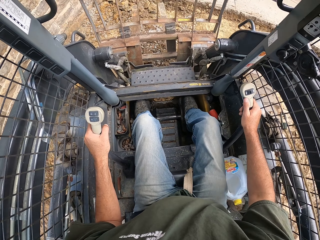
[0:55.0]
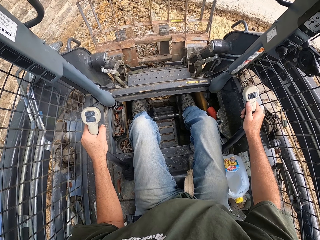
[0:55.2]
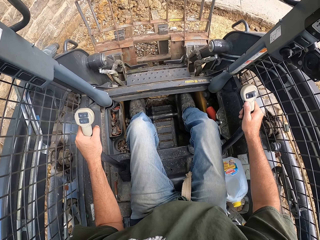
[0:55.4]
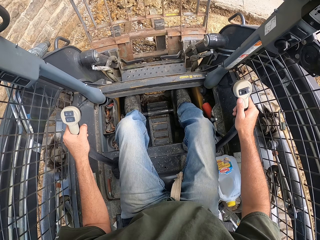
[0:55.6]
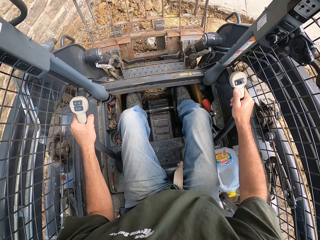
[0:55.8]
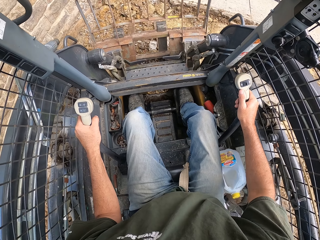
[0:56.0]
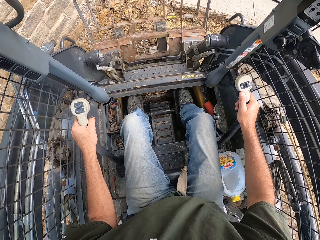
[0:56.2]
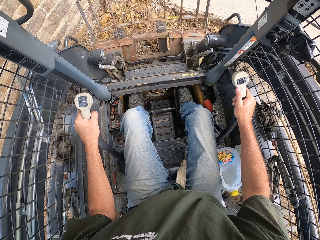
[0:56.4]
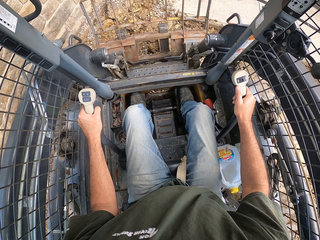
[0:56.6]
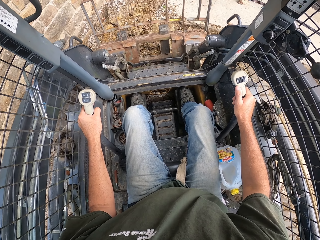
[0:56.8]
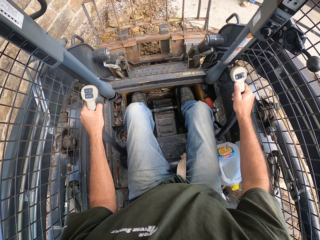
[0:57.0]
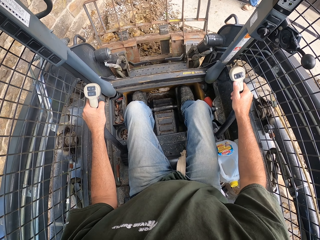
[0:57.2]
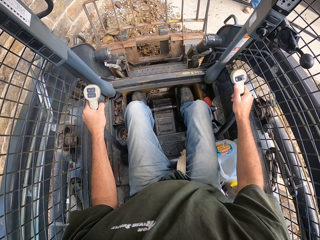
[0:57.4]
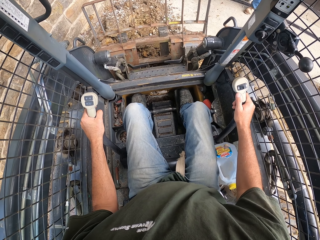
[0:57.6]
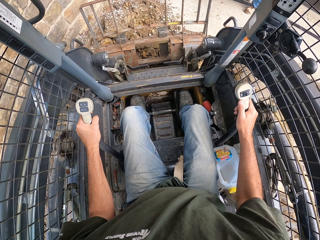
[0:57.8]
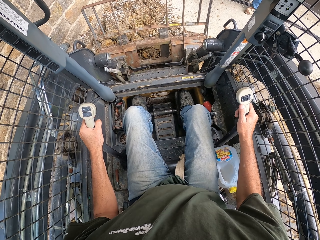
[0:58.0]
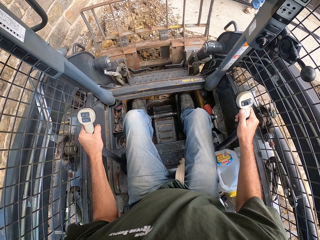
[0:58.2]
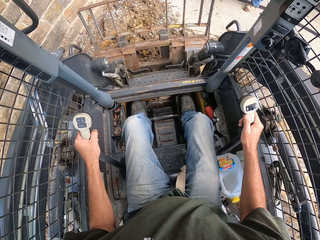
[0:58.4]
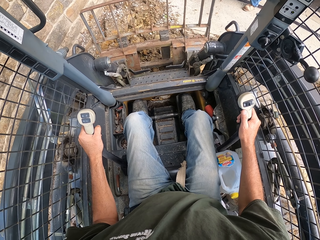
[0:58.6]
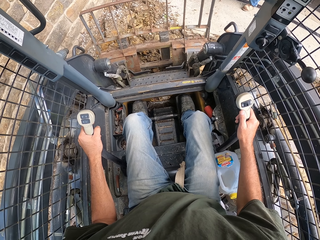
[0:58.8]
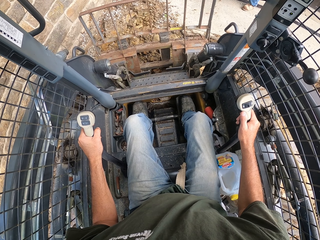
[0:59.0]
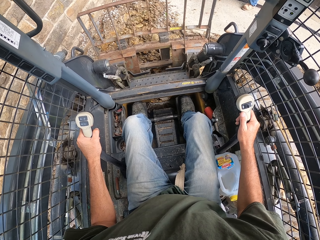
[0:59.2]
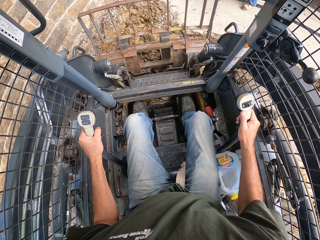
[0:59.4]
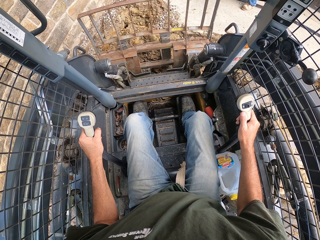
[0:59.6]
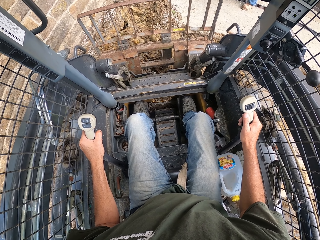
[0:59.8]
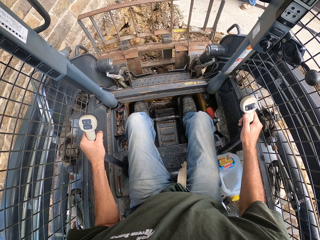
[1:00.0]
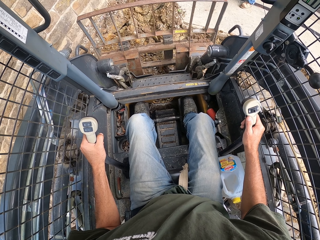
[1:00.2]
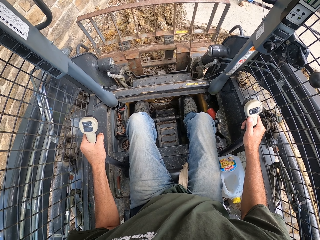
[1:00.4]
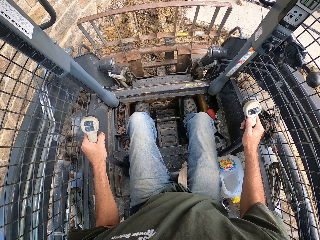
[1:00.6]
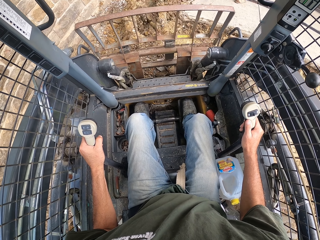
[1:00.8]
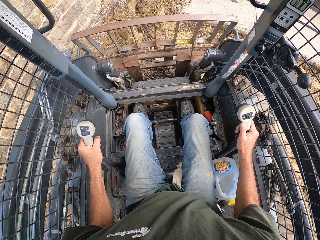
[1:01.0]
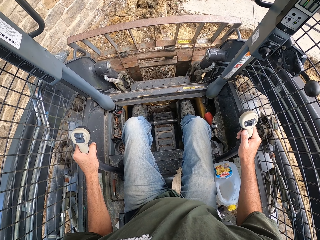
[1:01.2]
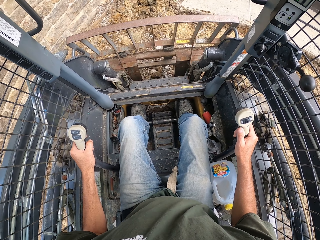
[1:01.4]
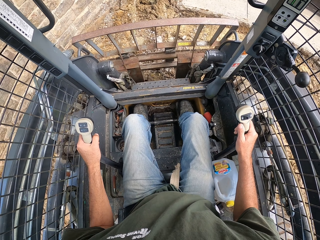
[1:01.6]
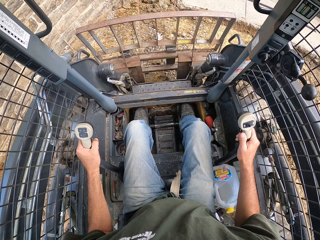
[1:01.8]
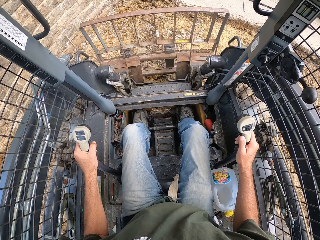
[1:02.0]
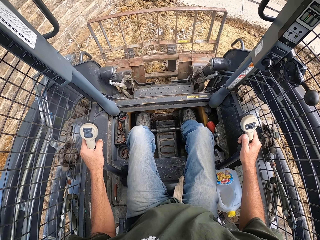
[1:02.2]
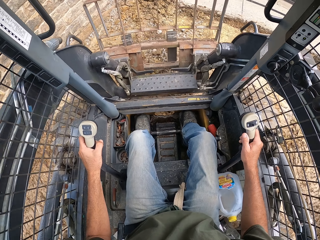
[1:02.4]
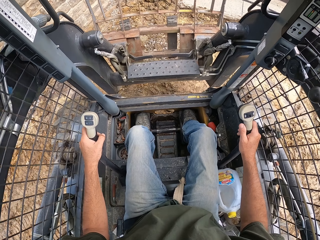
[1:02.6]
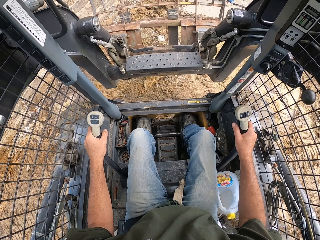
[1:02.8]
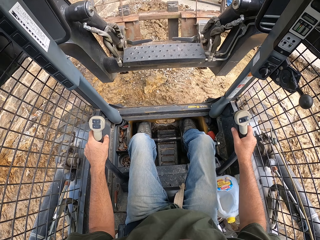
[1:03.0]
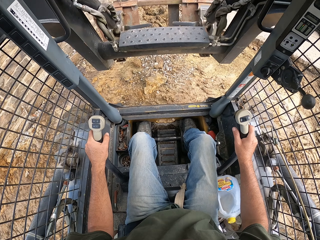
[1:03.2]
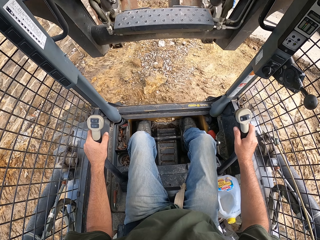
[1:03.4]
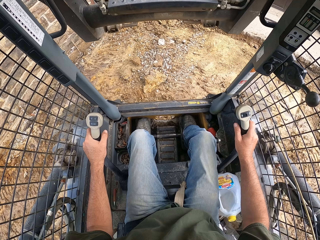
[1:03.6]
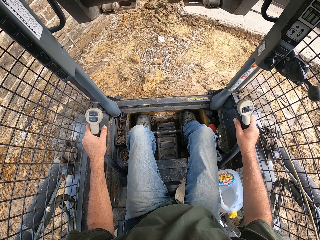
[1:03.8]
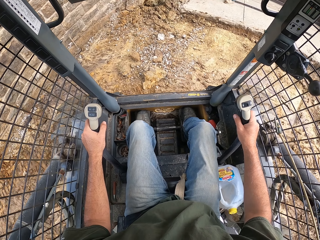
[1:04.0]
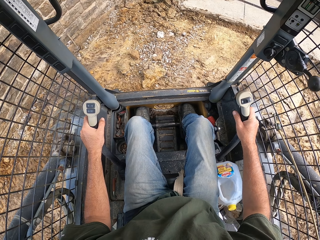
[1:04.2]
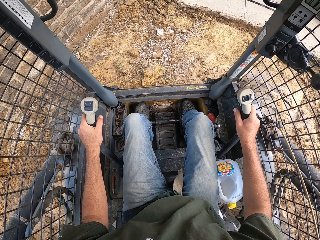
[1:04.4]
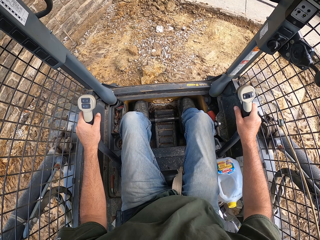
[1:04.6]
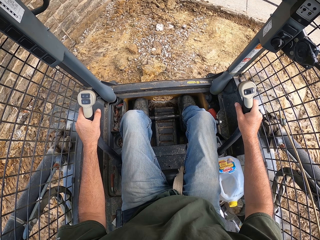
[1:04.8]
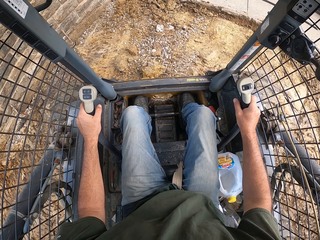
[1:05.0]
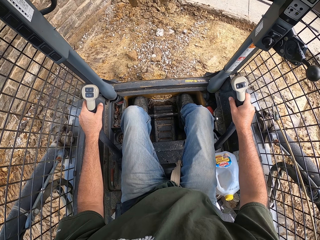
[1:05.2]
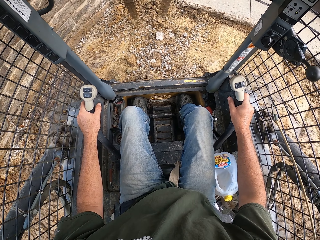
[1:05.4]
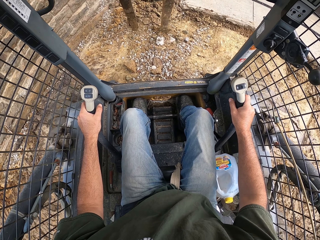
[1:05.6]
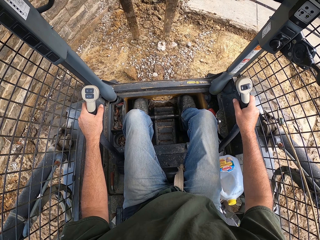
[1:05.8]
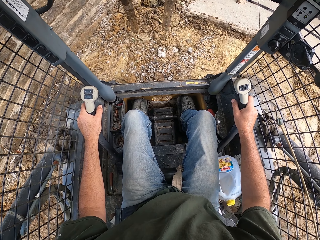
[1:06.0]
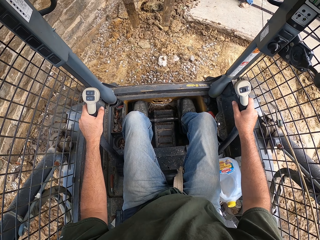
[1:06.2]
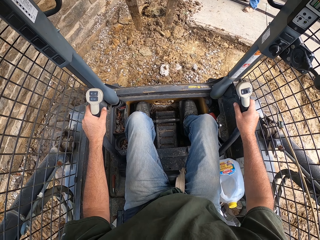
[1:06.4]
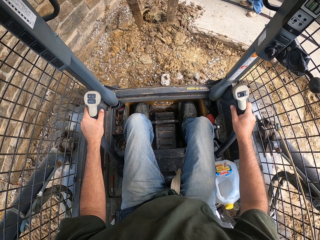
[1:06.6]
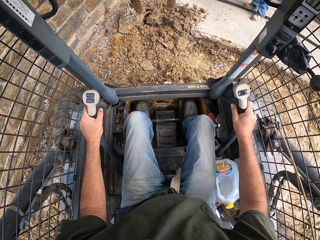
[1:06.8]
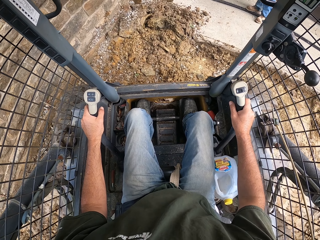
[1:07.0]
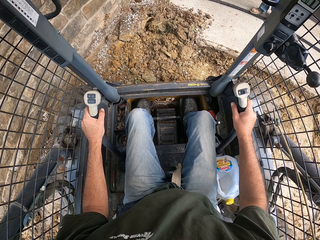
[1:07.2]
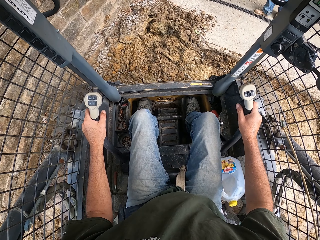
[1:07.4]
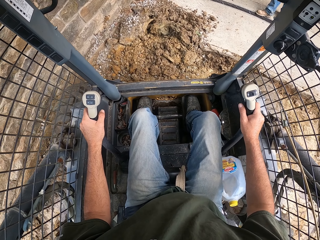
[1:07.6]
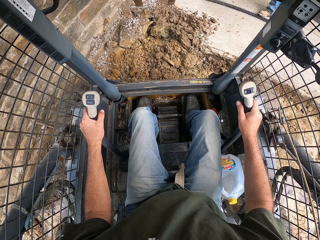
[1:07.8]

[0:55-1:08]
The camera wearer drives the laser land leveler or excavator. They uproot stones in the soil using the blades. They dig the ground with the excavator. They reverse the laser land leveler, lift the drawbar on the laser land leveler, and drive the laser land leveler.

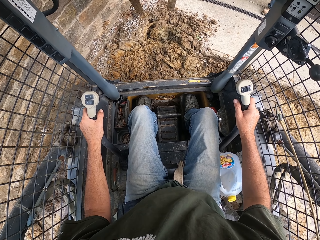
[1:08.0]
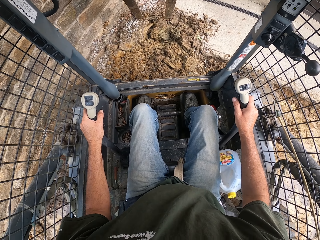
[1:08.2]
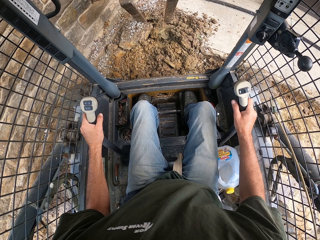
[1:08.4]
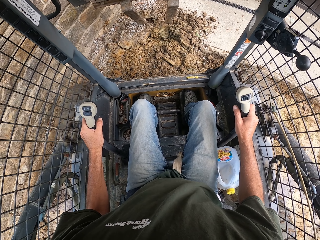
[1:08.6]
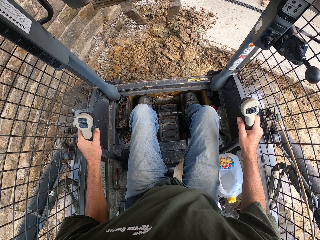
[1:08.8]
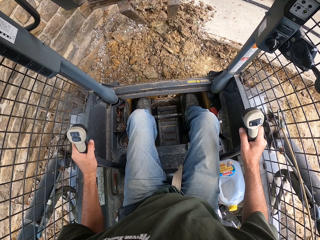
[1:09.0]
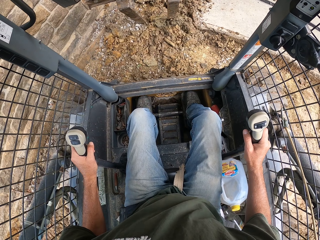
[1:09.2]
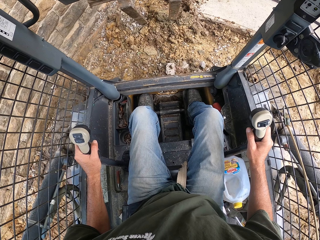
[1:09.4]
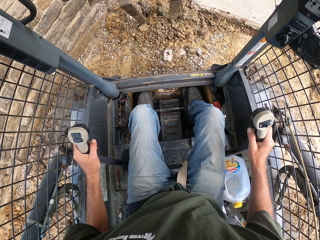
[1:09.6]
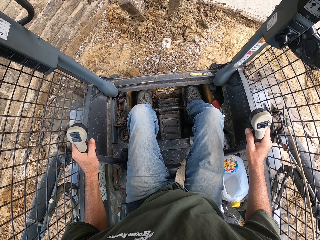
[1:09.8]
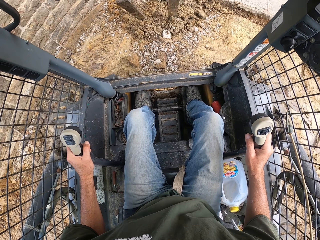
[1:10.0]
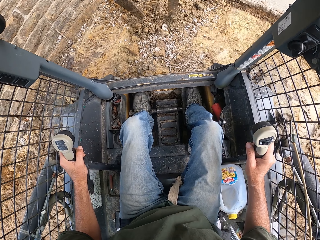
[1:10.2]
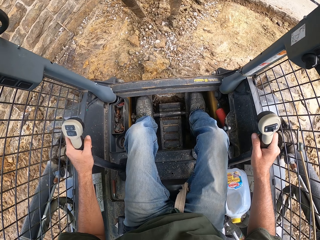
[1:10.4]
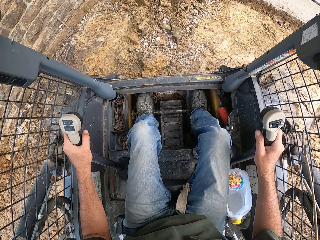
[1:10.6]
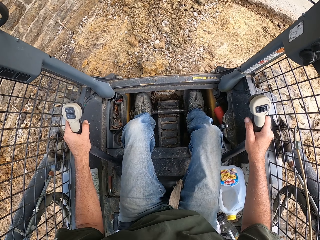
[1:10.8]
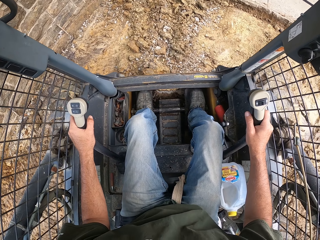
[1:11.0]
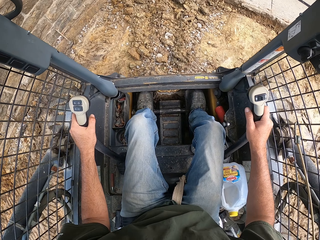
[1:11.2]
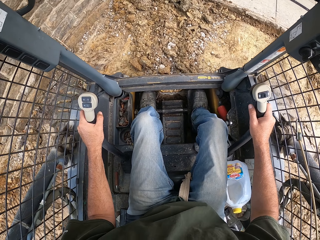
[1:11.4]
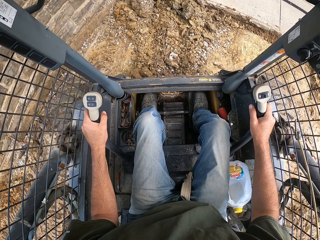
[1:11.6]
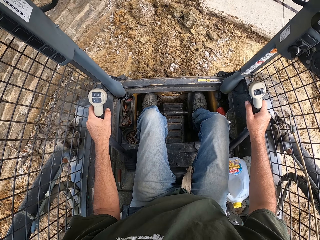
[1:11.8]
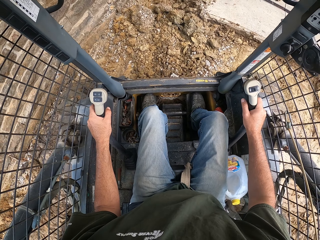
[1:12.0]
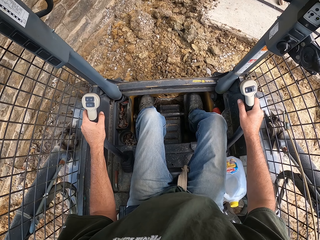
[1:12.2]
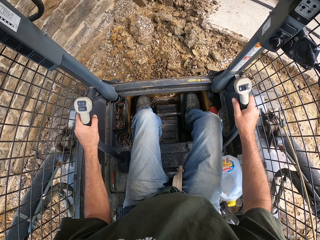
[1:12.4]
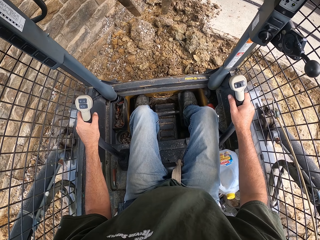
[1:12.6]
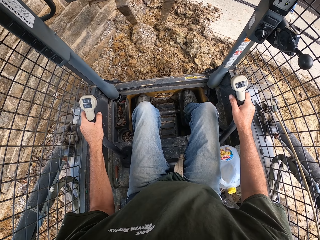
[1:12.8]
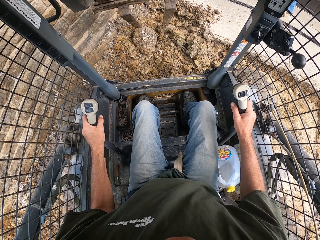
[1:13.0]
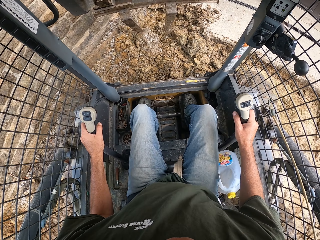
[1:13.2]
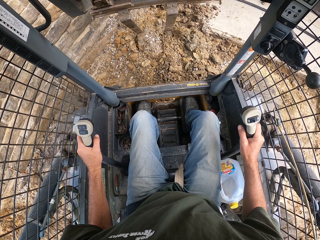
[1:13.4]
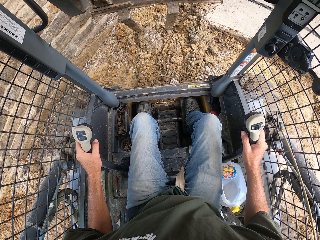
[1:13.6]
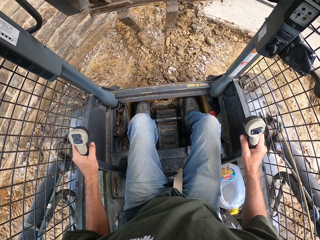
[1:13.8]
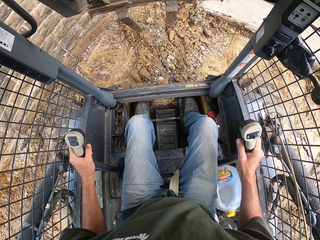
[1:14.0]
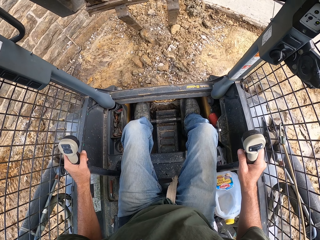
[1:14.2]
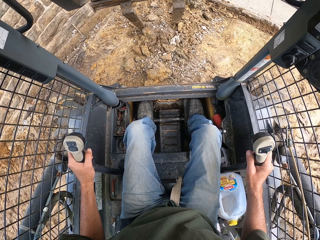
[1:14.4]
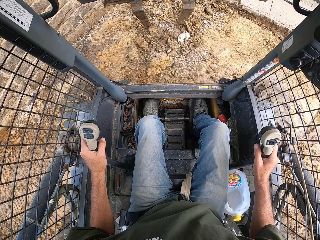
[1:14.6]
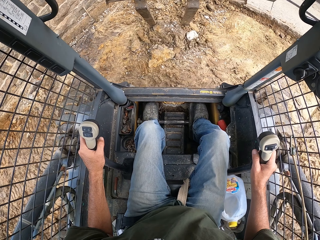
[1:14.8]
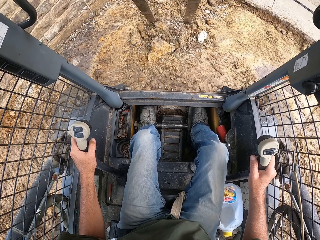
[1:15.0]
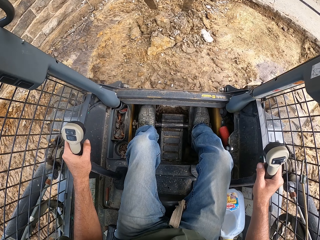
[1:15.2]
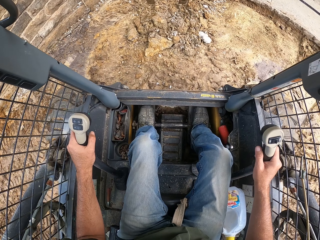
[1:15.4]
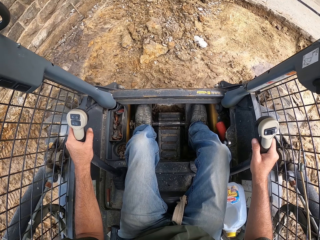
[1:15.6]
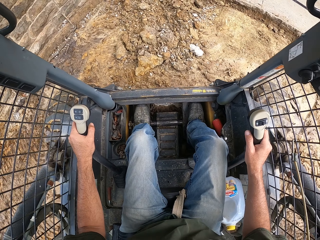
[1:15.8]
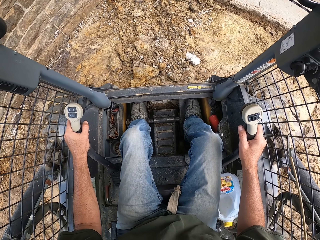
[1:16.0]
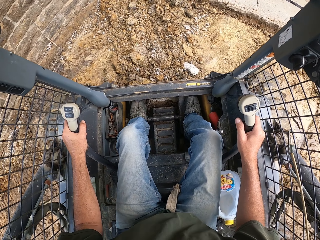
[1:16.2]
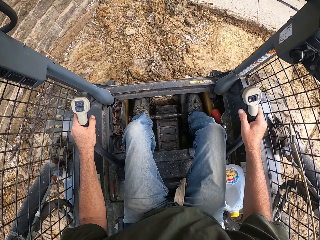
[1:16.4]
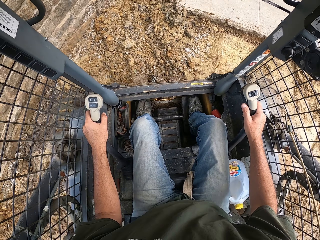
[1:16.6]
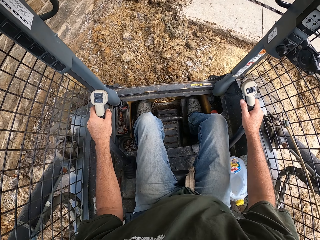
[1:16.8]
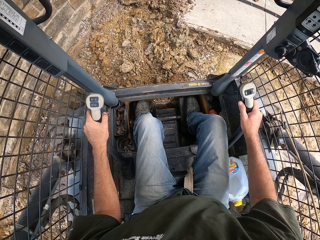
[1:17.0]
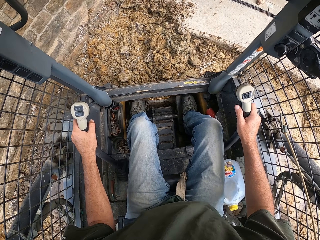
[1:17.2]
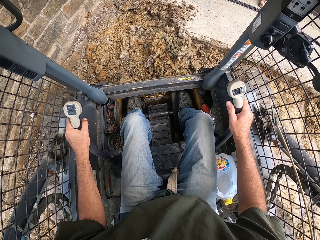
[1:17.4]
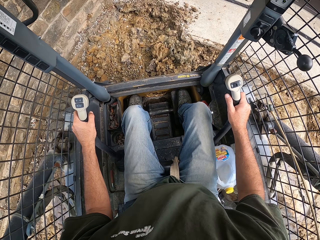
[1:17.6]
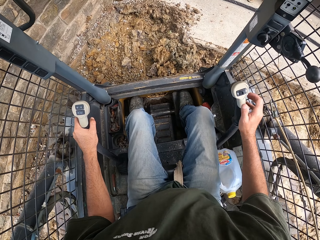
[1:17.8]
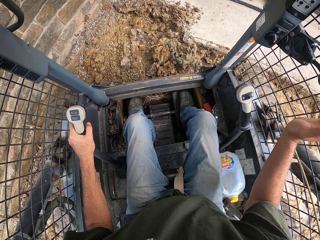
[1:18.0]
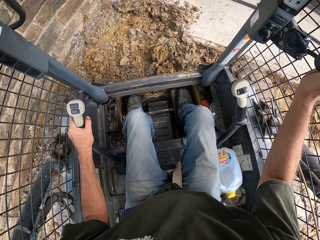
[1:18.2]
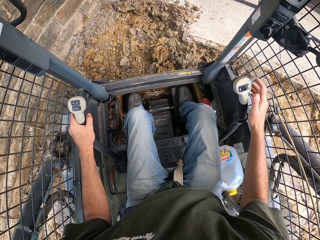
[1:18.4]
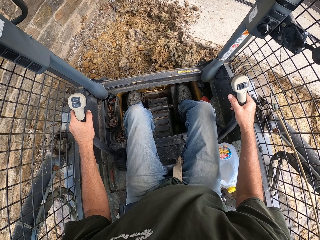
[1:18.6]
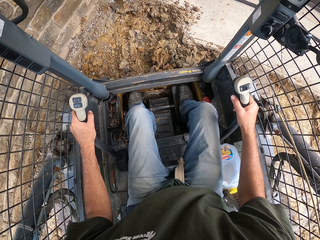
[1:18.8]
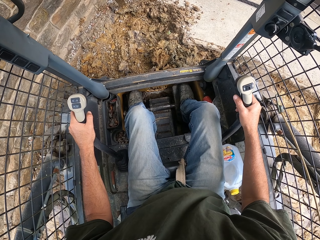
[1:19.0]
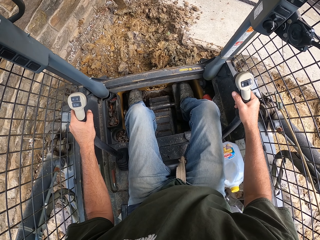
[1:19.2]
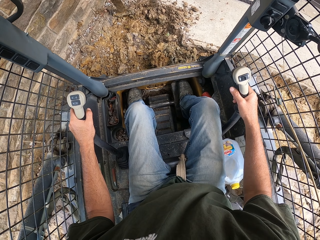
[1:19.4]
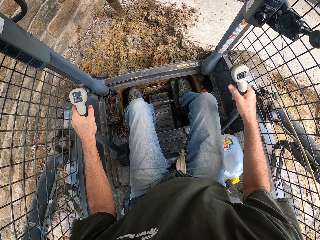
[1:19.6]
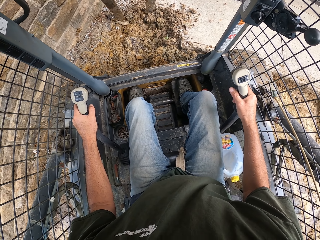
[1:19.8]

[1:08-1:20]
The camera wearer levelizes the soil on the ground using the blades. They drive the laser land leveler or excavator. They levelize the soil on the ground using the blades. They pull a stone with the excavator. They drive the laser land leveler, sway the right hand, and levelize the soil on the ground using the blades.
